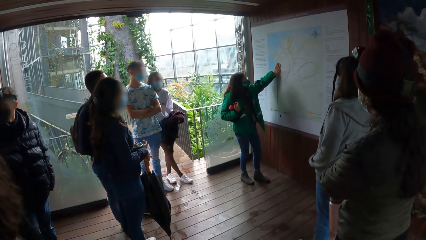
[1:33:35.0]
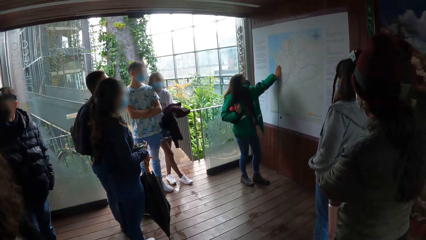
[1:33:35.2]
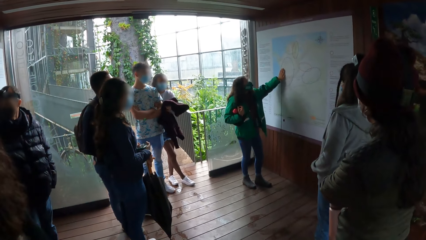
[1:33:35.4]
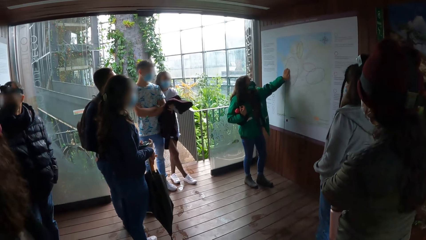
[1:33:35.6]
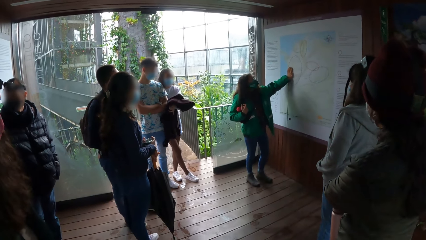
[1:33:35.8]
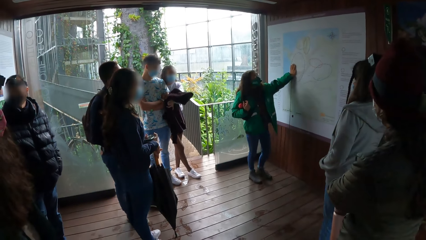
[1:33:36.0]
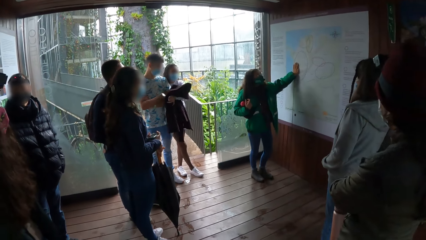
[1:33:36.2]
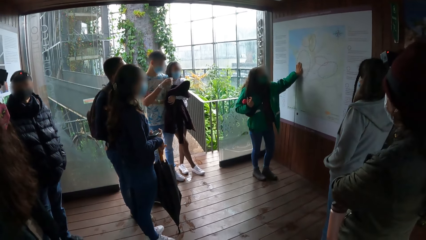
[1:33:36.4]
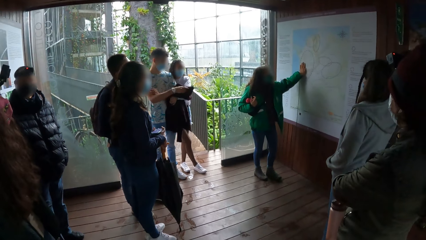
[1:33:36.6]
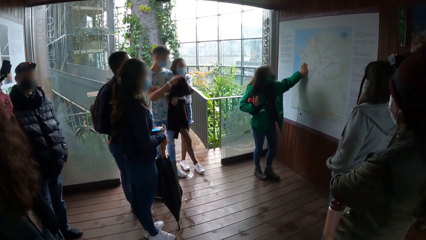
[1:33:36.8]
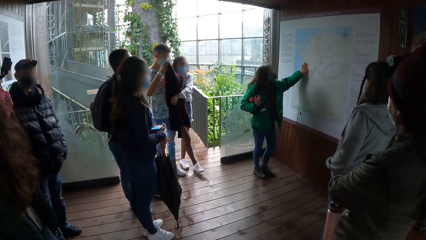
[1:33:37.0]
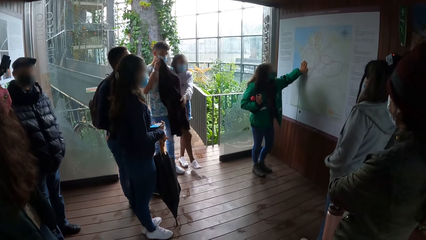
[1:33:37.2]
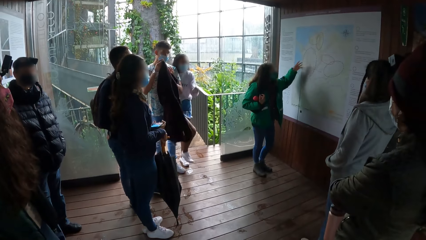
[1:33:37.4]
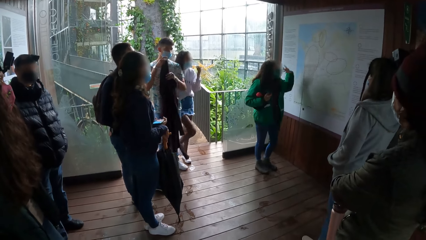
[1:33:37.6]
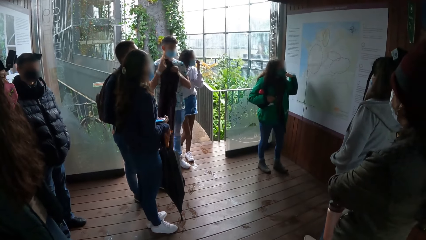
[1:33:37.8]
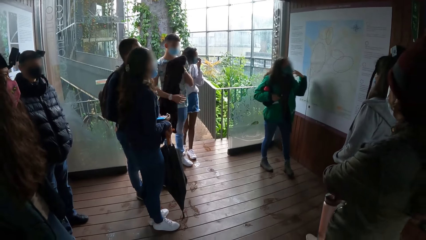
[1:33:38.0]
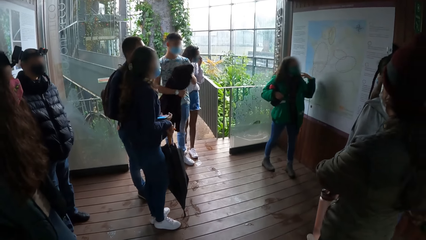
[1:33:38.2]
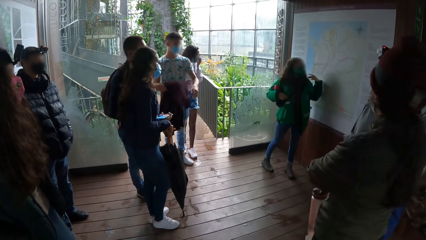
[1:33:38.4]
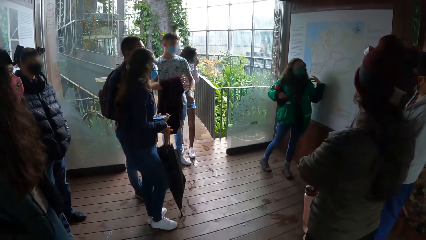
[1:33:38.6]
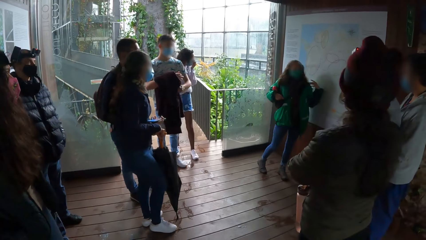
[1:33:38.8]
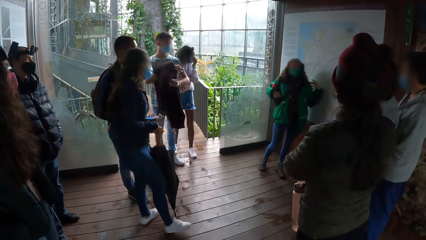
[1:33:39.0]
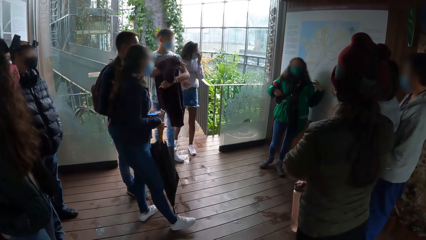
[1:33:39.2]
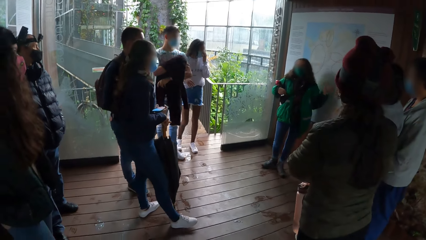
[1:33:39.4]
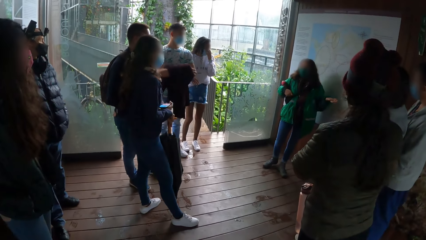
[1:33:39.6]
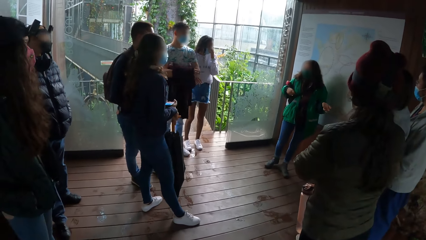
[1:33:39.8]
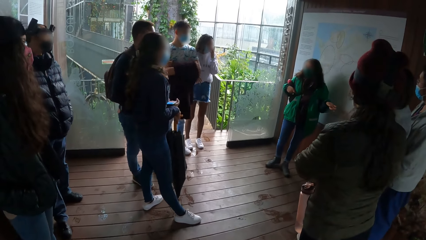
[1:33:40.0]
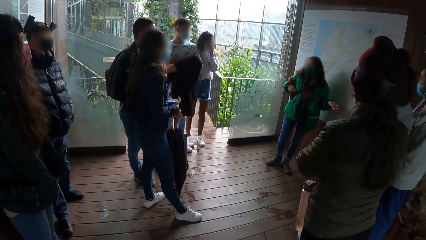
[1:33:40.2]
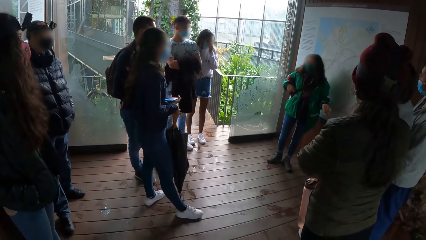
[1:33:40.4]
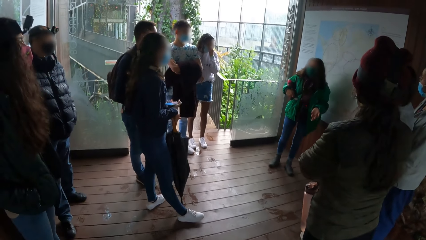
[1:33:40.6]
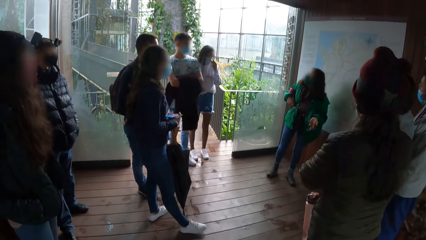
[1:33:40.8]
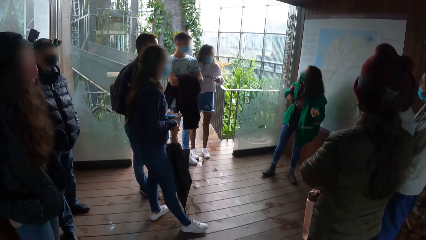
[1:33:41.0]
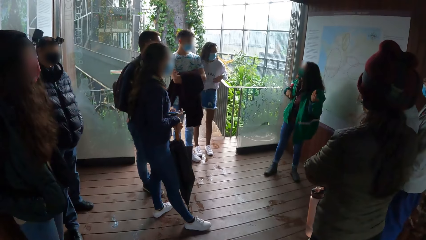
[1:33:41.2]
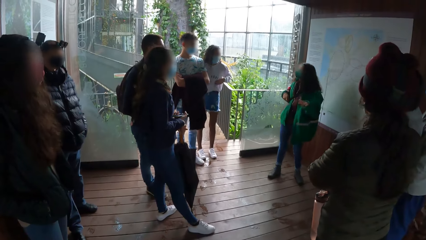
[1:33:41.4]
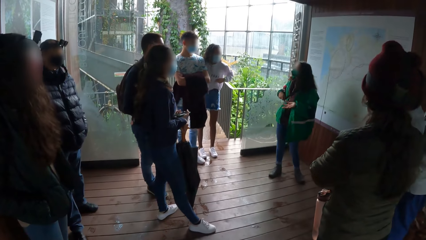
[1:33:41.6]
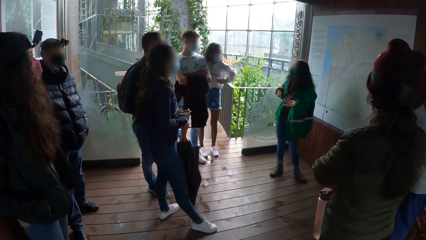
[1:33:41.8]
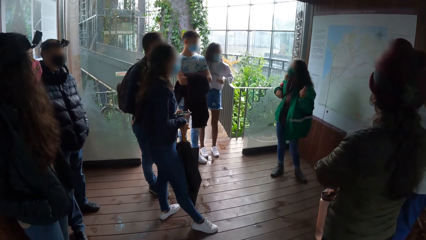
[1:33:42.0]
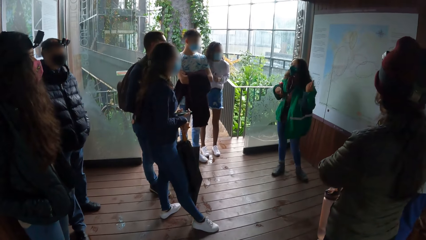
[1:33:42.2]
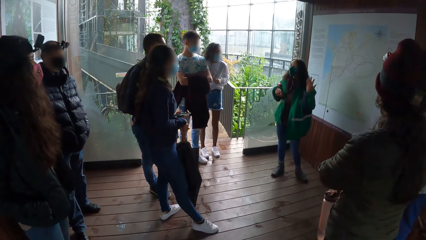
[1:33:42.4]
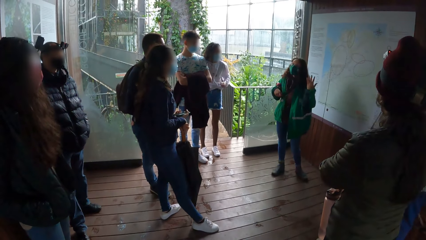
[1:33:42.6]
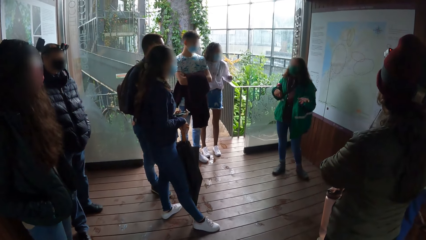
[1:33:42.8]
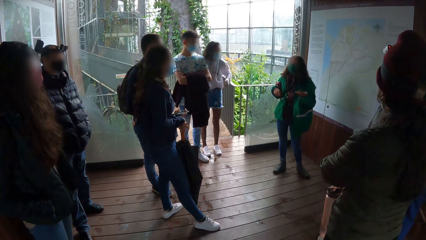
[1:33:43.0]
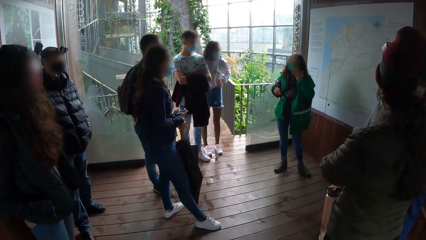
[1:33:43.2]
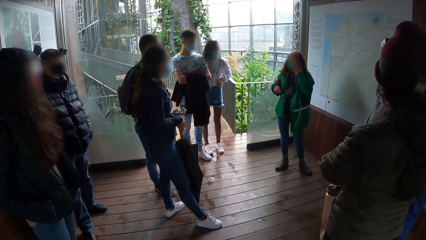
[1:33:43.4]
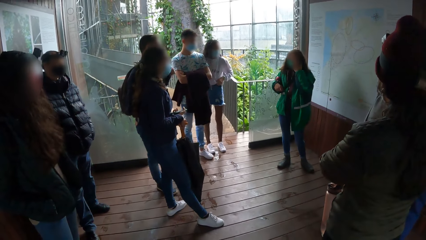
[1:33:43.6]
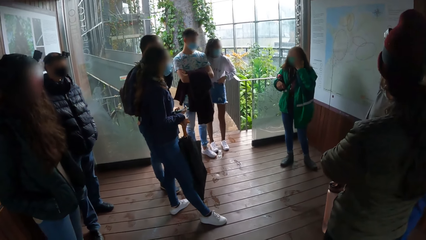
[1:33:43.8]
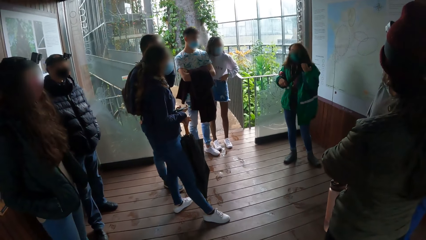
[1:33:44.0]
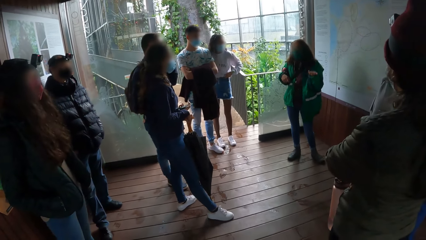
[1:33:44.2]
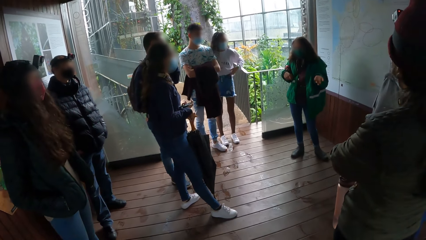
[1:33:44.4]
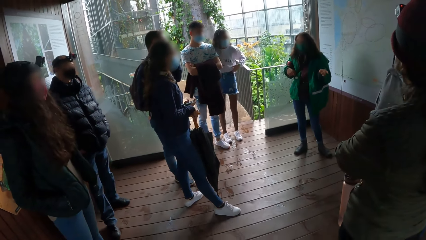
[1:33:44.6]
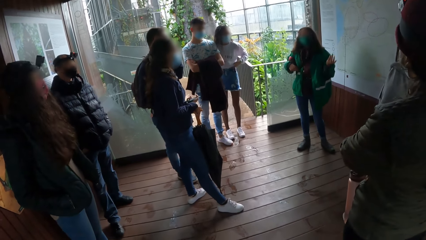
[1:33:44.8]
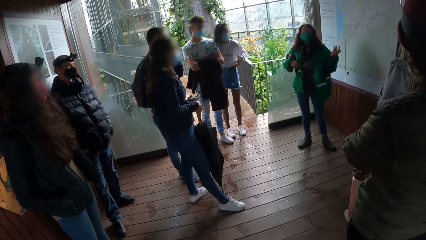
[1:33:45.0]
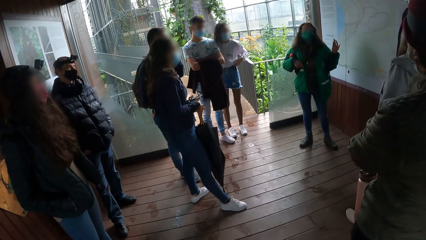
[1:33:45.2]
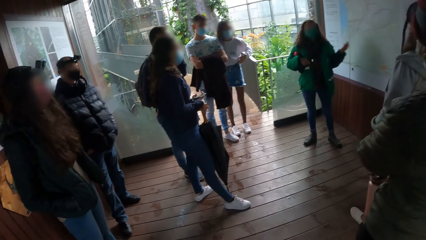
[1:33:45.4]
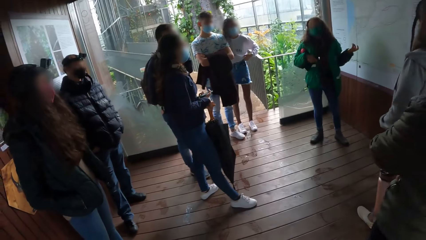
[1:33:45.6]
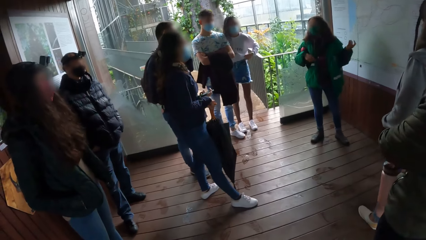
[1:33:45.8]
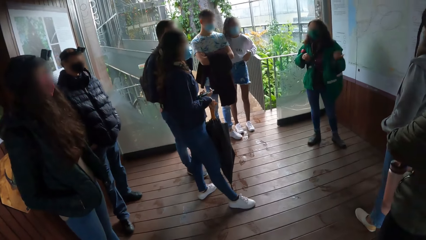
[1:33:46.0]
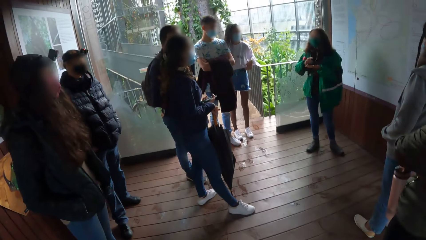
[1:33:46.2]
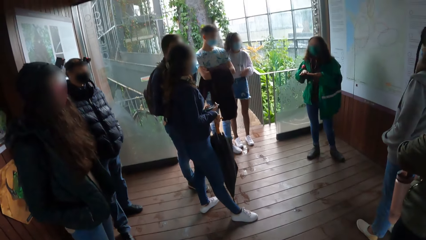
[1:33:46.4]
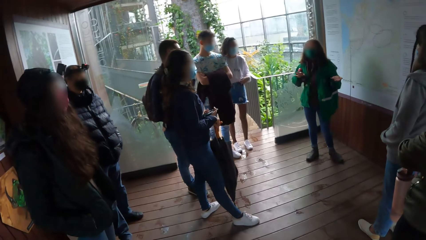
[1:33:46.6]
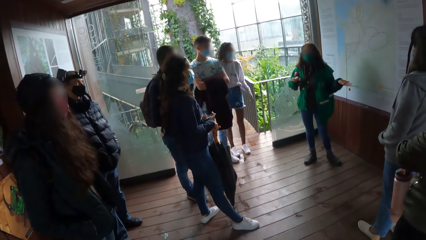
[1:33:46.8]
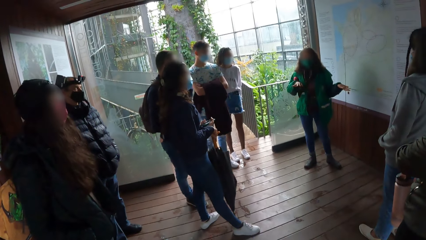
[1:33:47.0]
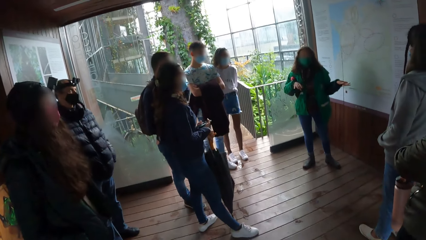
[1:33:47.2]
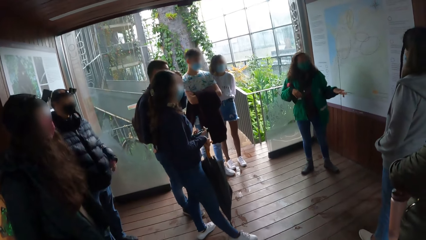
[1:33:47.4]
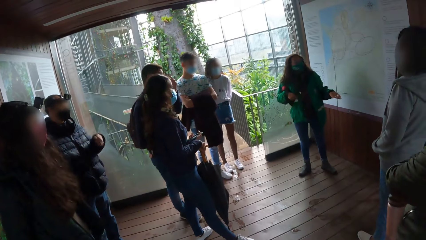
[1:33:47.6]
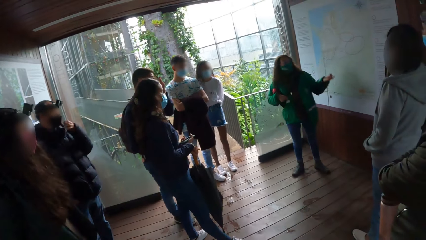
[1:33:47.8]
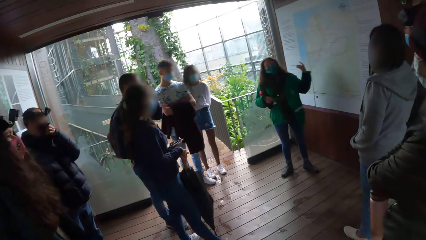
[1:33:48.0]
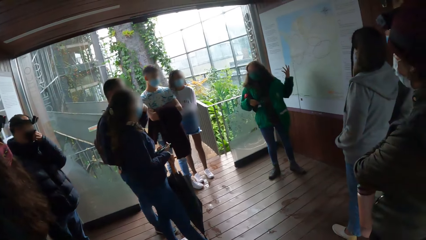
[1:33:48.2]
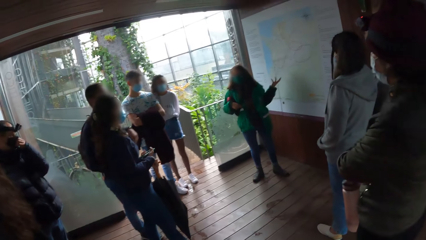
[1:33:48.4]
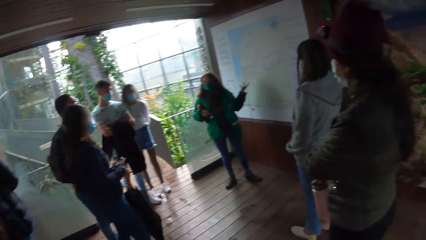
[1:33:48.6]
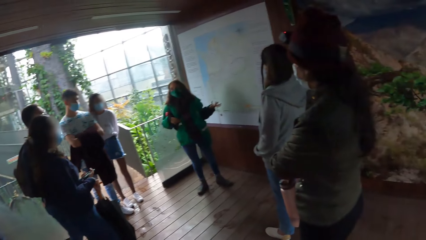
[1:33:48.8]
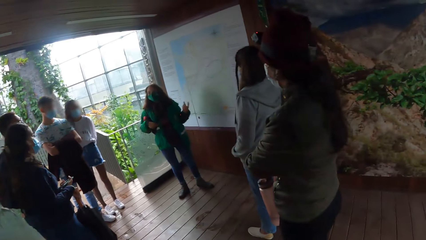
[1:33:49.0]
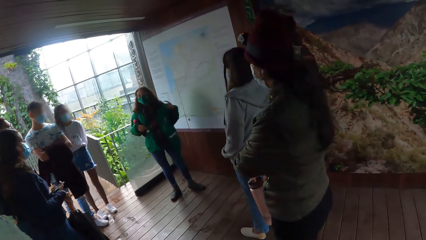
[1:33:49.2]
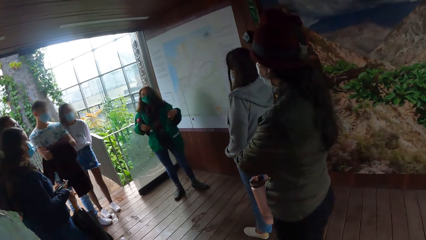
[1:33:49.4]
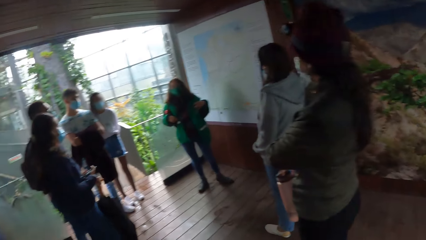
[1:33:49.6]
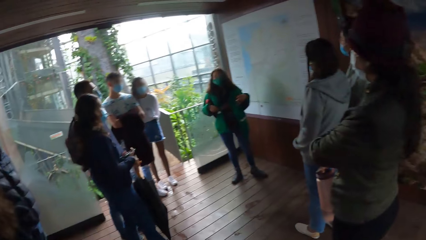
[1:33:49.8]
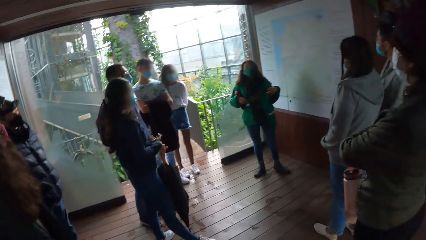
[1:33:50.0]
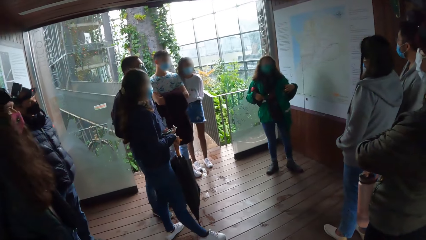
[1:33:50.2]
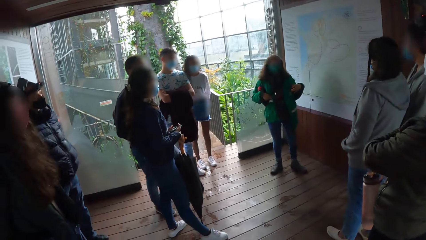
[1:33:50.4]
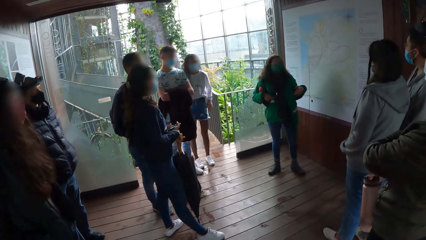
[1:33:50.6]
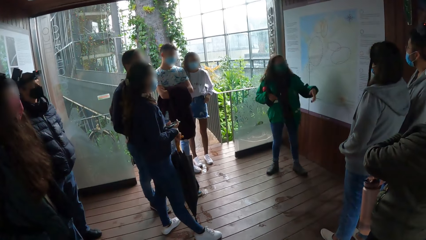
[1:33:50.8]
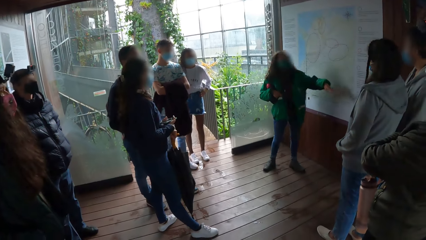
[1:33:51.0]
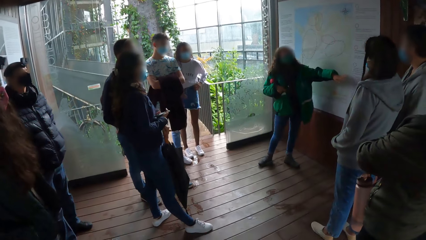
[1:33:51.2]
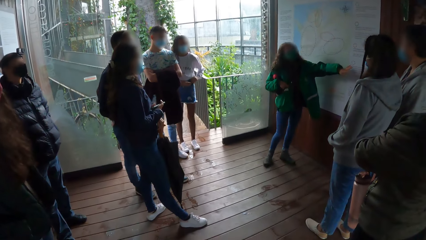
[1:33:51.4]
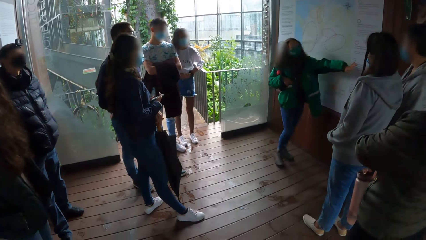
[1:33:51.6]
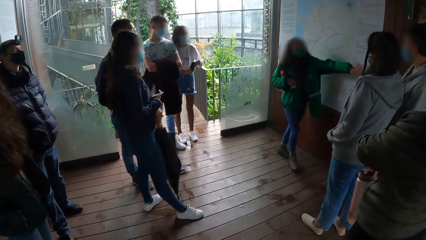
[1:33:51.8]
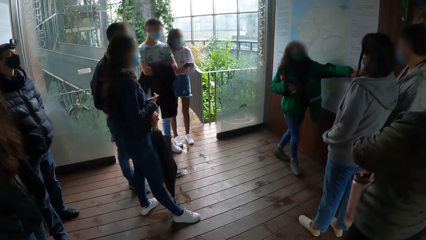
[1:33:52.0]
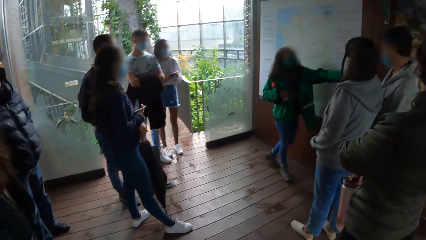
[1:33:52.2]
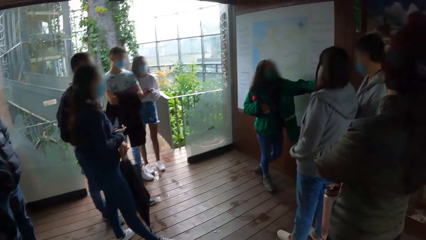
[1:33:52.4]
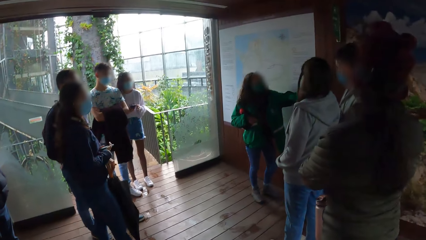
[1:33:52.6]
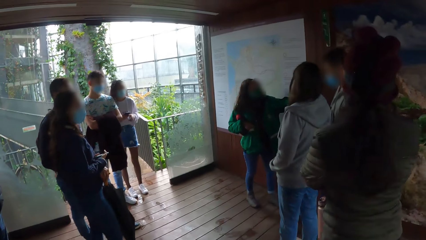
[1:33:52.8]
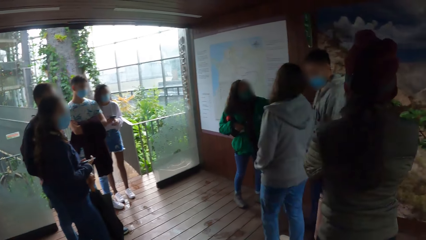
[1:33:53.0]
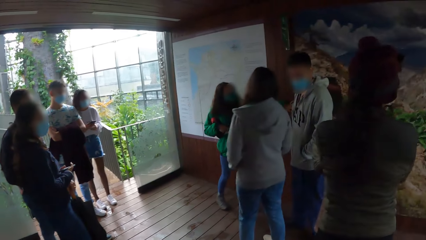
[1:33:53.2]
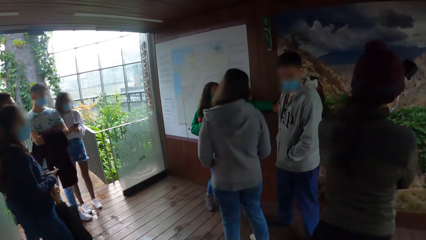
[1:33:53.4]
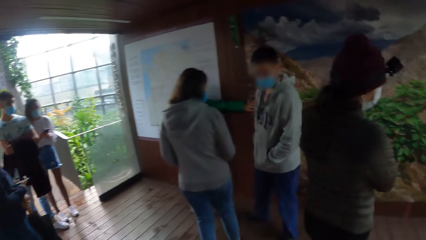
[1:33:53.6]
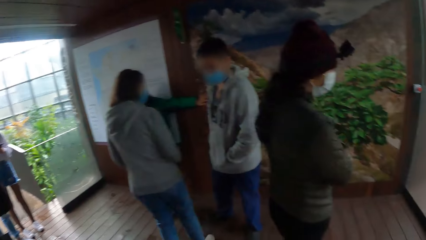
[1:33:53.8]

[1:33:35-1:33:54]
The first woman passes the jacket in her left hand to a man. The man holds the jacket with his right hand. The man holds the jacket with both hands. The man exchanges the jacket in the hands. Another woman gestures towards the group of people and the camera wearer with her left hand. The lady moves around. The woman touches a nose mask on her face with her left hand.
